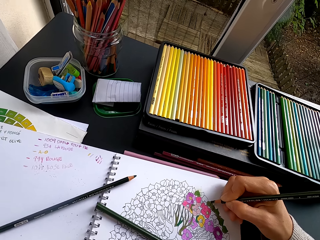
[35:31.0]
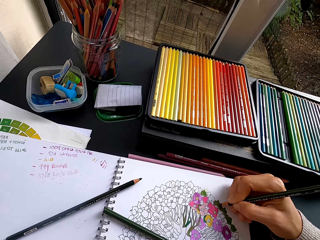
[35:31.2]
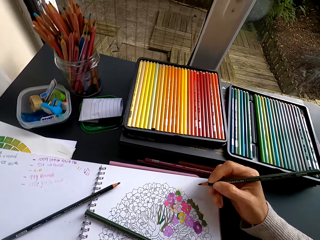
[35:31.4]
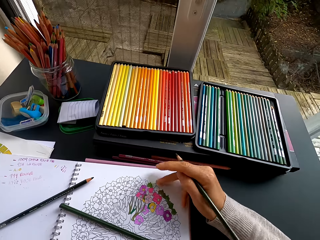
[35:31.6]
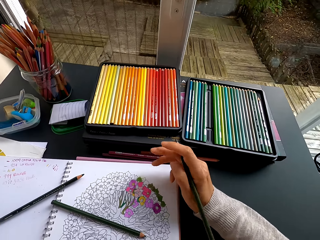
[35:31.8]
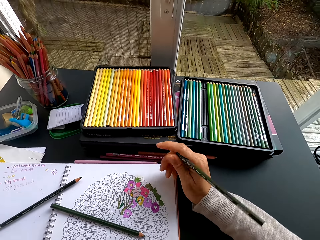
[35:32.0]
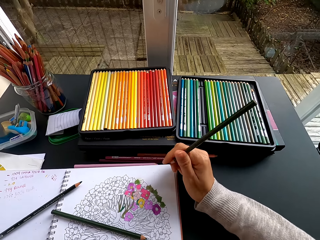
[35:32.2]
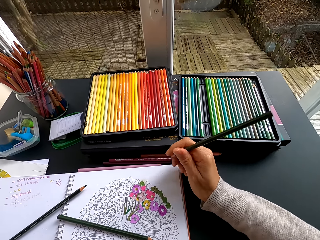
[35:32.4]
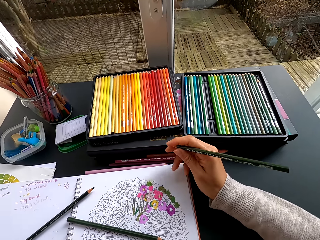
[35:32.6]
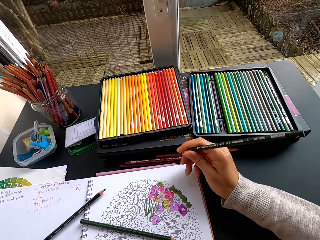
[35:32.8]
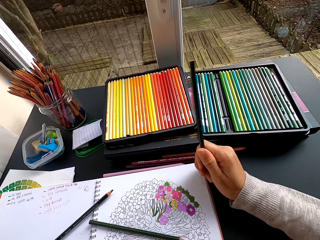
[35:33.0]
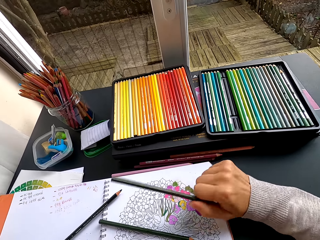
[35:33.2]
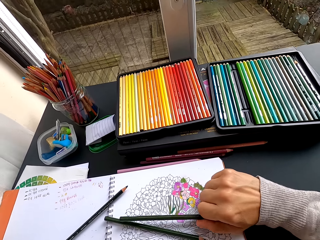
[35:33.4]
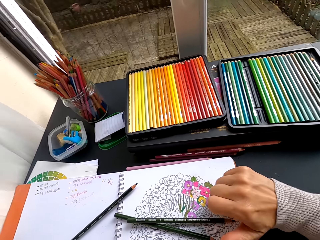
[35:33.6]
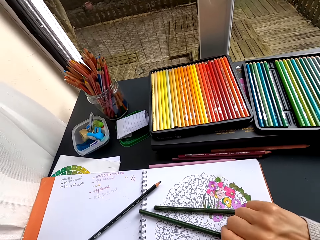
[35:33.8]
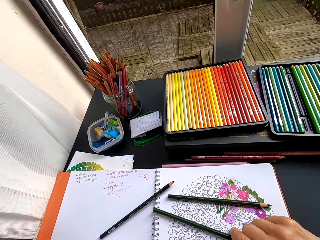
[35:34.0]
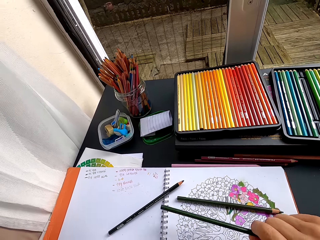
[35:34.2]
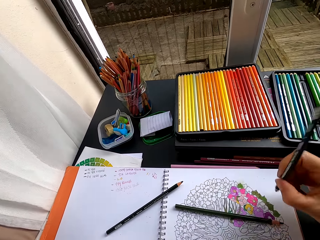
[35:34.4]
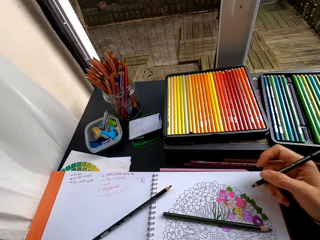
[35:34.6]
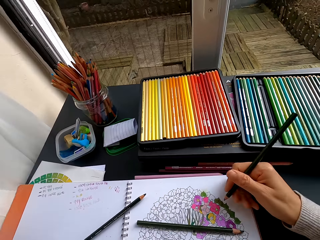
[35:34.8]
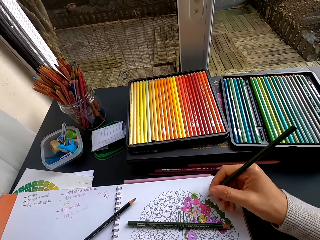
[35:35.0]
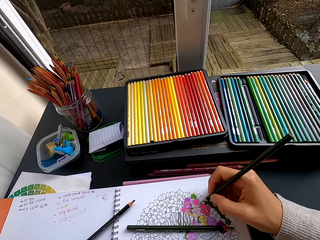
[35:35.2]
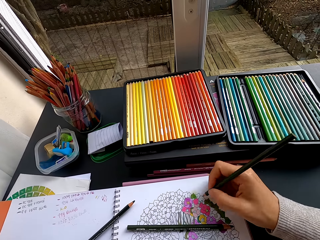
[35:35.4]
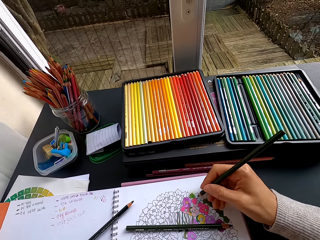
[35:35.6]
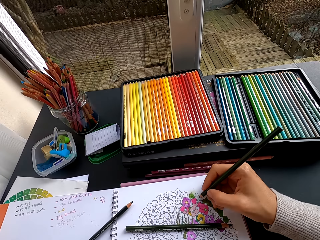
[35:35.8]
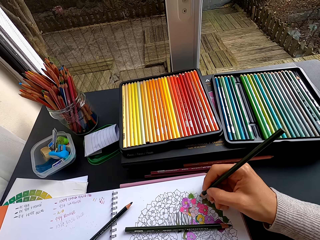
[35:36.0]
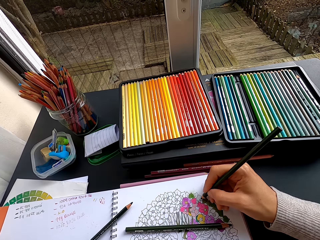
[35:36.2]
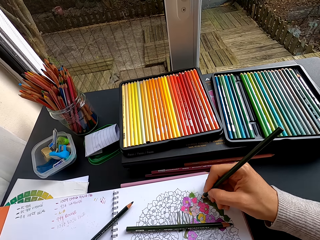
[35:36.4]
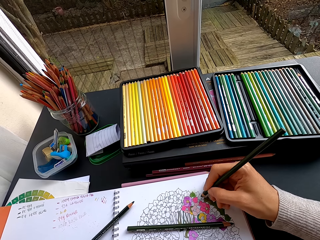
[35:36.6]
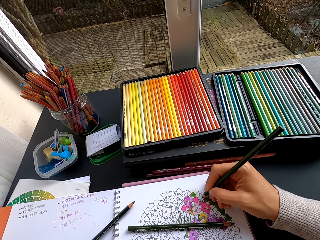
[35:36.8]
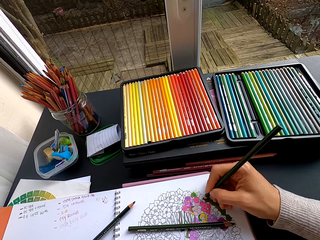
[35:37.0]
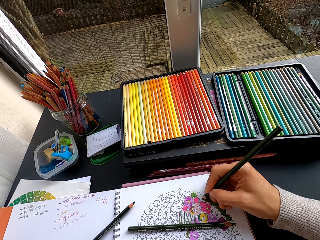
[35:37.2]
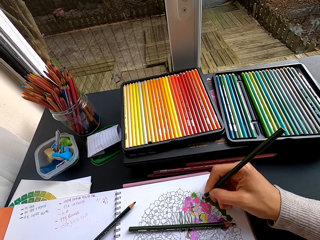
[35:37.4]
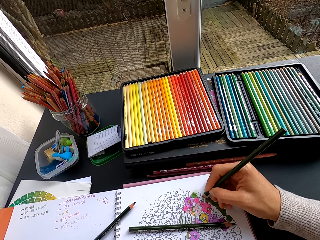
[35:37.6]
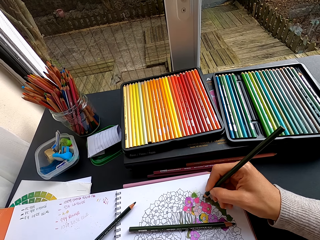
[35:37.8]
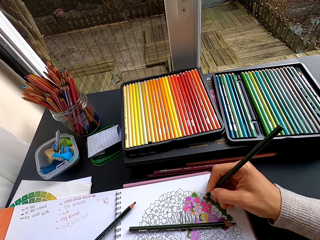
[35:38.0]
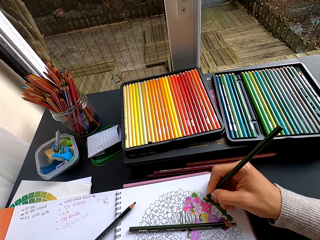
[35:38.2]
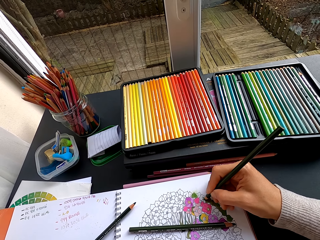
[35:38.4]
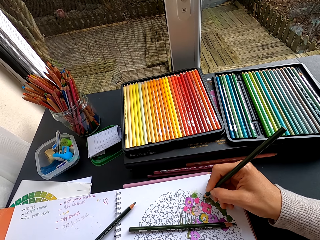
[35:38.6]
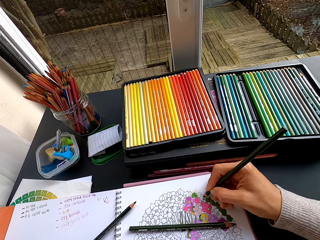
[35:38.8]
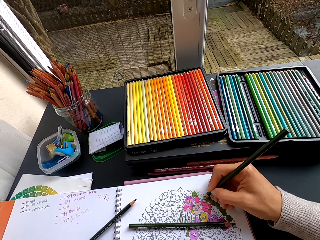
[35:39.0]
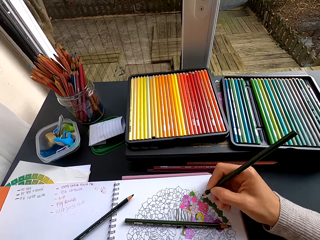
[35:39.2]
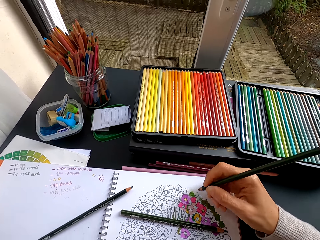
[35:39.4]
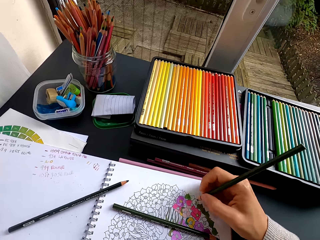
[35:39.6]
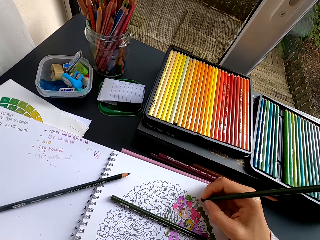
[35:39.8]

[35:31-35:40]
The camera wearer stares at the drawing. They put the color pencil on the notebook. They pick up the color pencil from the book. They paint the flower art with the color pencil.

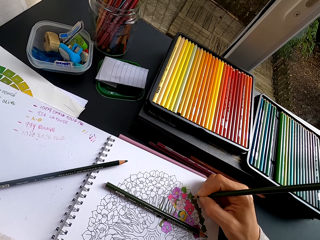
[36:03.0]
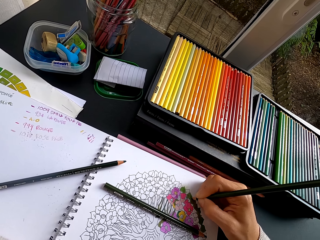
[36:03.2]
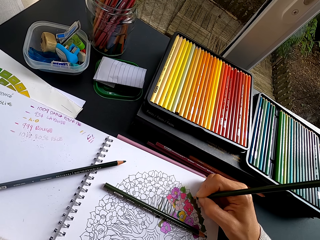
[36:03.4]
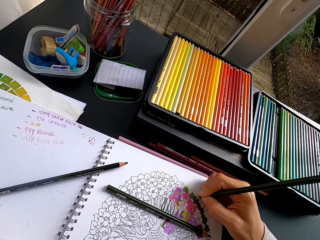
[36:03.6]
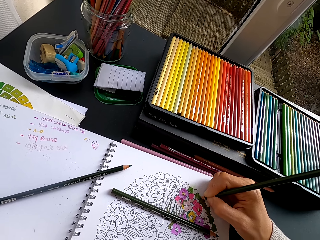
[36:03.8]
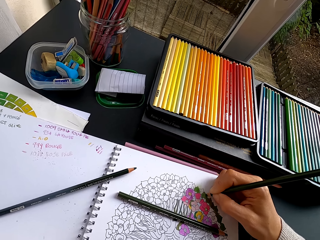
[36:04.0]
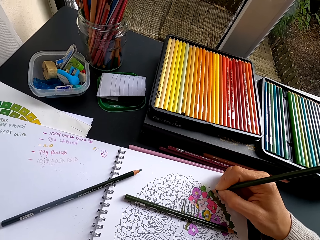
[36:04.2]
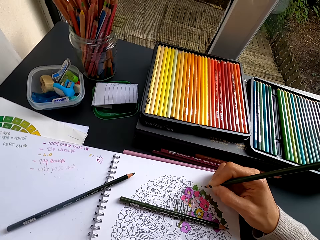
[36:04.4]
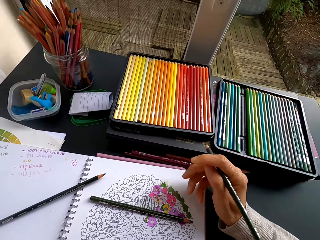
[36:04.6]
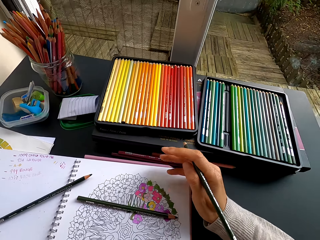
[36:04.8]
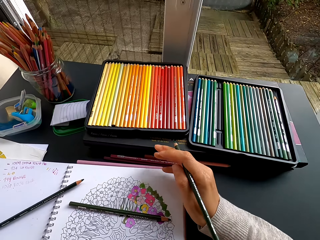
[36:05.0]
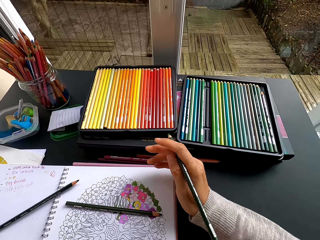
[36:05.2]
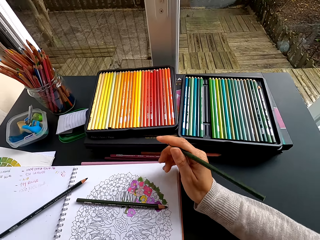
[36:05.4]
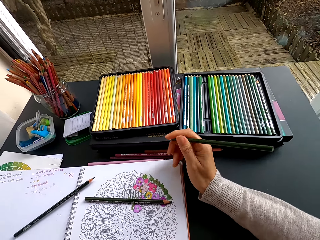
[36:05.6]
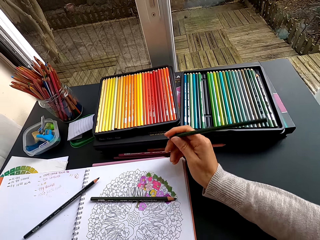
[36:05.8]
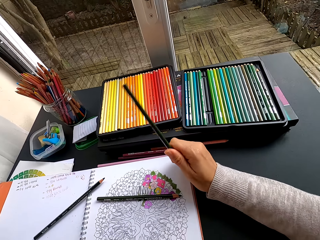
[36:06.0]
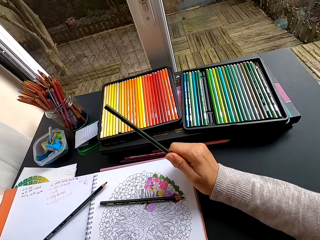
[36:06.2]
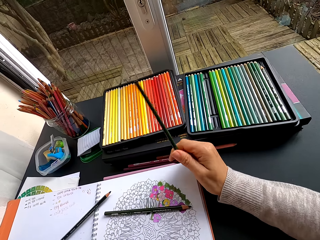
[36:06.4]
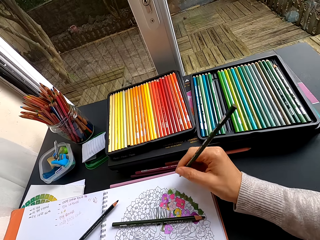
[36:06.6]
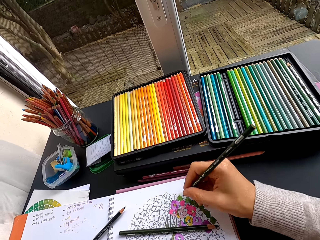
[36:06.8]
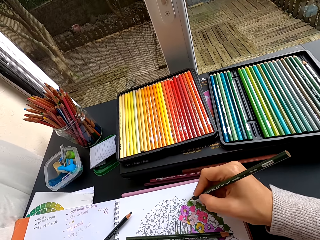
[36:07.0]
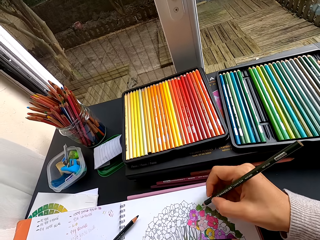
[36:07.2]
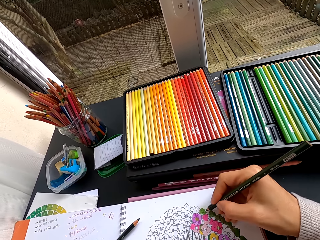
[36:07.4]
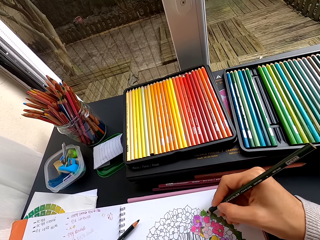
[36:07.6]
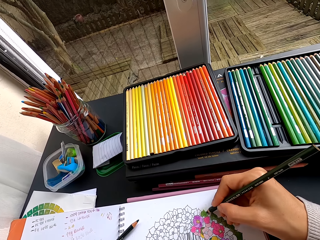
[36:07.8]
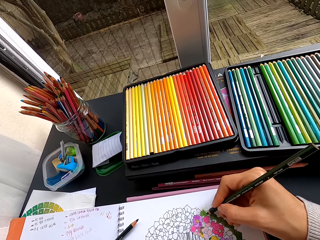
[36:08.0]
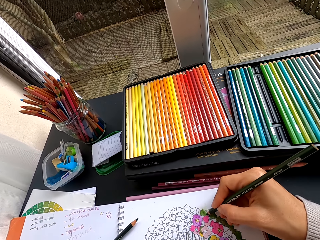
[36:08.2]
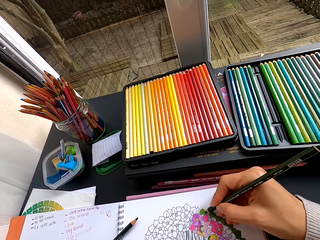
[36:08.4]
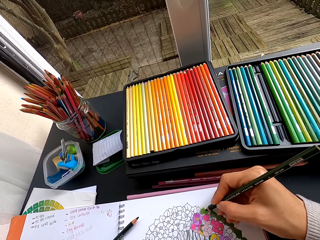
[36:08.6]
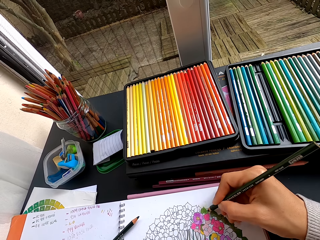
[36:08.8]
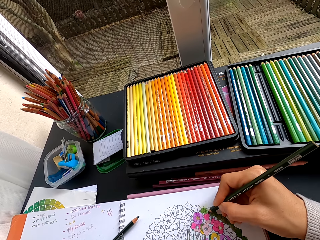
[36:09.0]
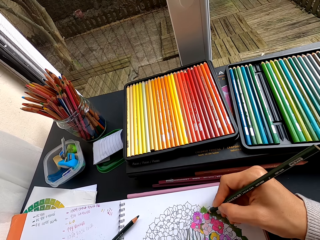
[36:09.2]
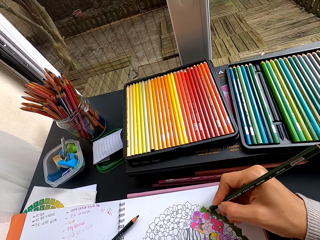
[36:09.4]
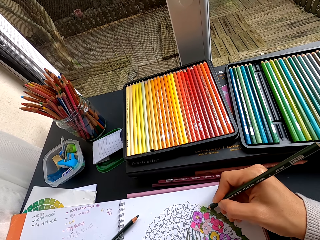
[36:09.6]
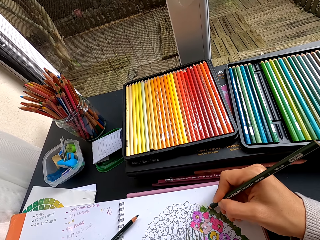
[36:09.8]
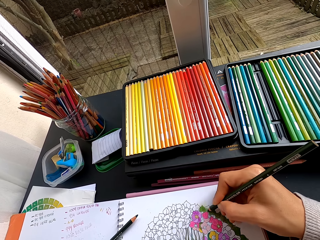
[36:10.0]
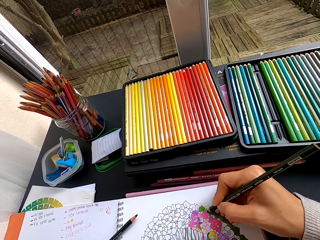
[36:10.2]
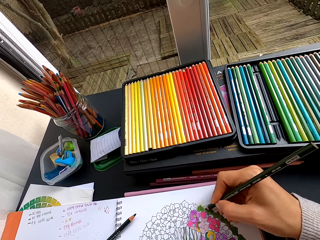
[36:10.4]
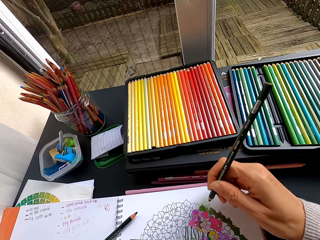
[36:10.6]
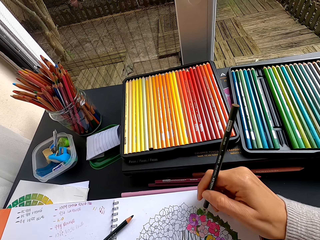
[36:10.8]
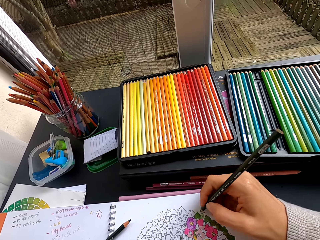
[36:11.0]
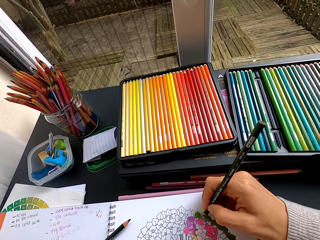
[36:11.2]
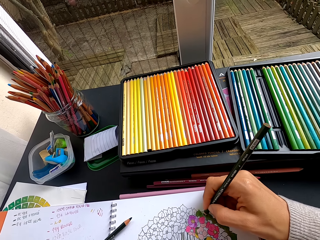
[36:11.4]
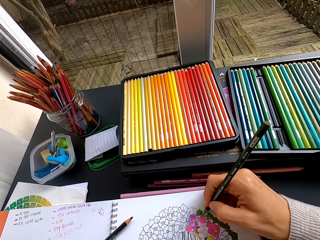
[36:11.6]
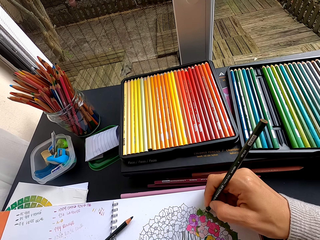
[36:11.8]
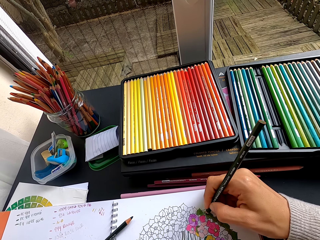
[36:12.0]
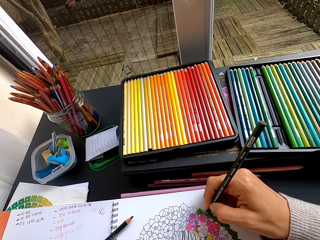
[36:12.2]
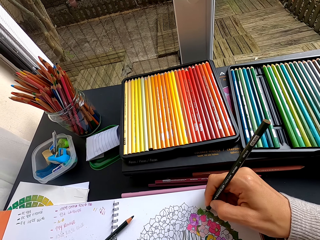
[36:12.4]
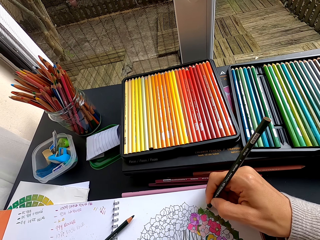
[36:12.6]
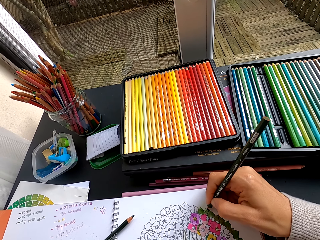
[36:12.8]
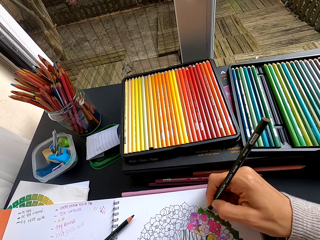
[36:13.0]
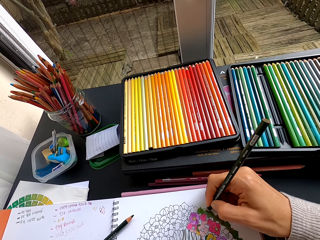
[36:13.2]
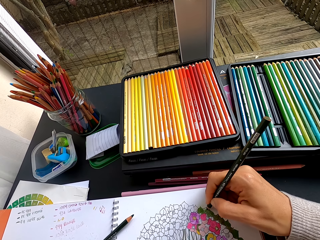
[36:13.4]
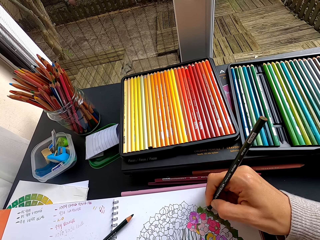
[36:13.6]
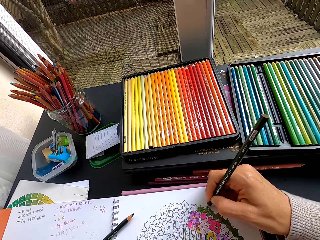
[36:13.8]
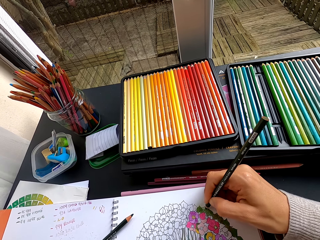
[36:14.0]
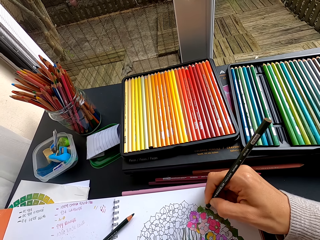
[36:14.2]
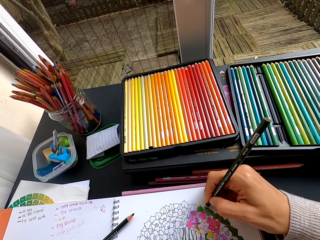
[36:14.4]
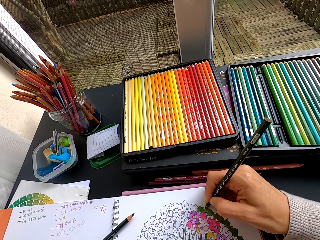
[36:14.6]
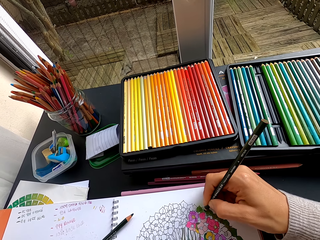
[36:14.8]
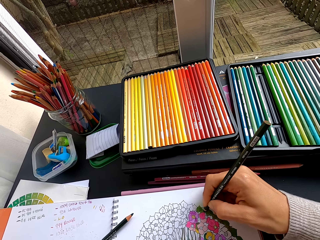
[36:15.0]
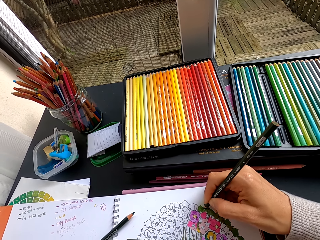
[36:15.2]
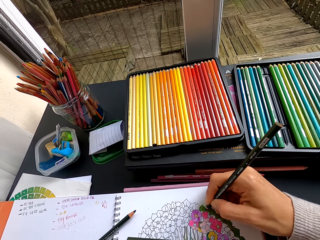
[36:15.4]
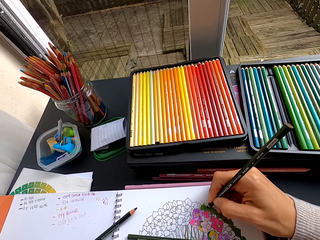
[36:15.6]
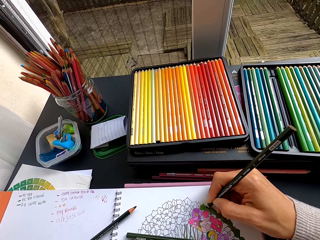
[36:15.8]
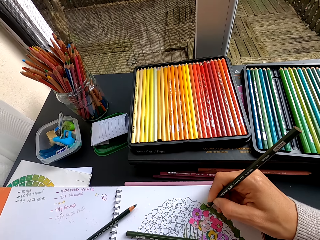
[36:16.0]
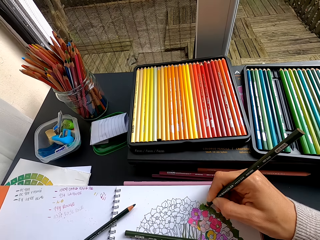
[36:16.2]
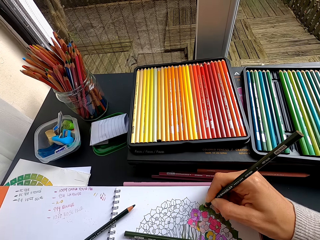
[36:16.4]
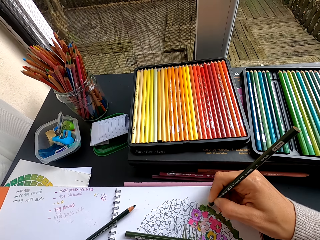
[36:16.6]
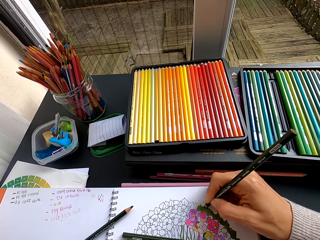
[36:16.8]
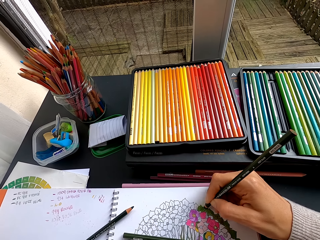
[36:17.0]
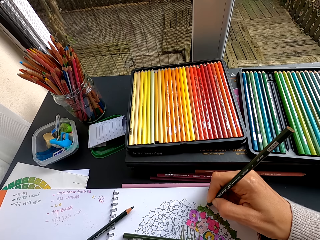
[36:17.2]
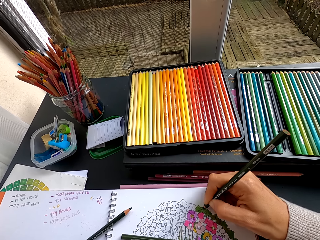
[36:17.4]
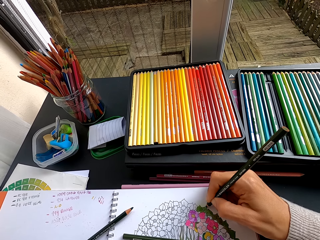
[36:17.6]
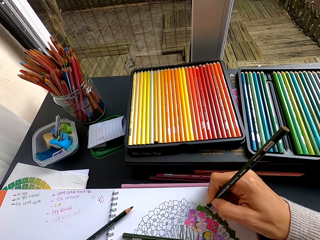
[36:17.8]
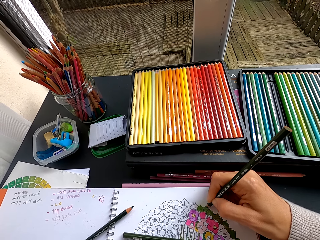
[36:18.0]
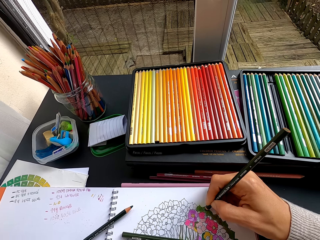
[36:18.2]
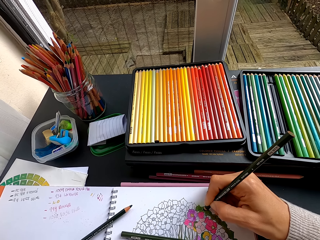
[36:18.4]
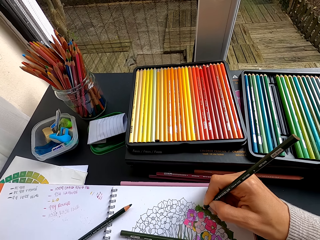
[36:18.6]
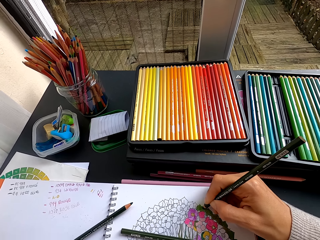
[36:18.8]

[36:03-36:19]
The camera wearer clears the paper with his hand. He stares at the drawing. He paints the flower art with a color pencil.
